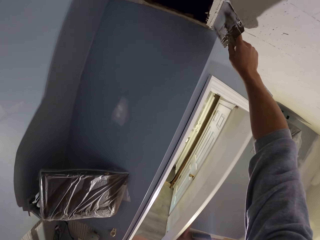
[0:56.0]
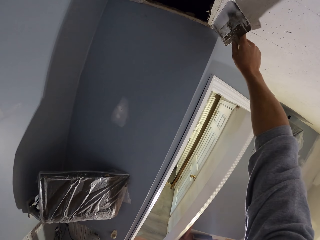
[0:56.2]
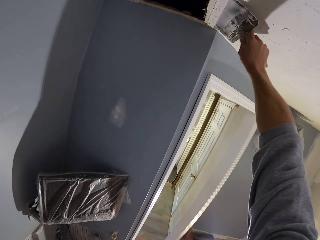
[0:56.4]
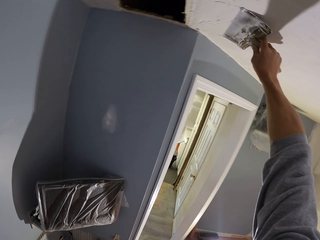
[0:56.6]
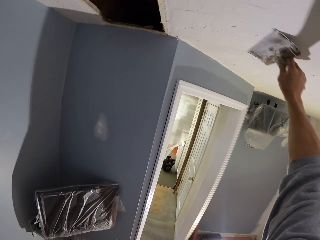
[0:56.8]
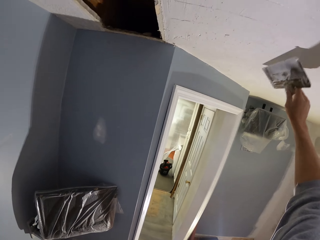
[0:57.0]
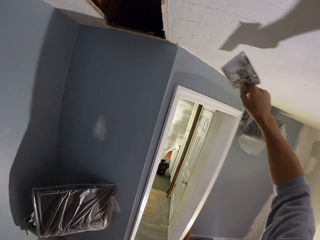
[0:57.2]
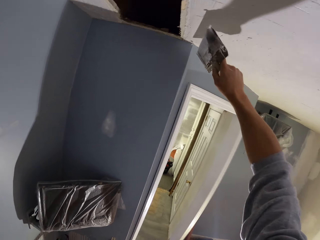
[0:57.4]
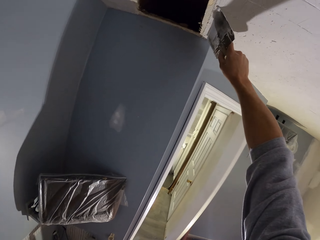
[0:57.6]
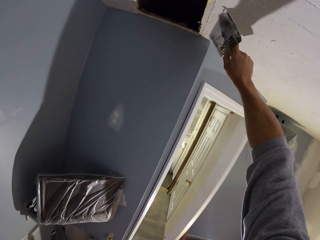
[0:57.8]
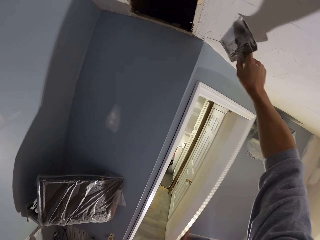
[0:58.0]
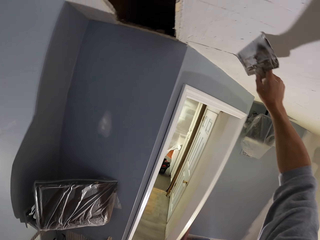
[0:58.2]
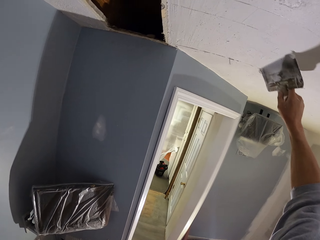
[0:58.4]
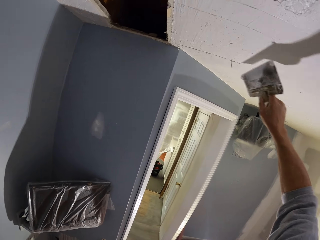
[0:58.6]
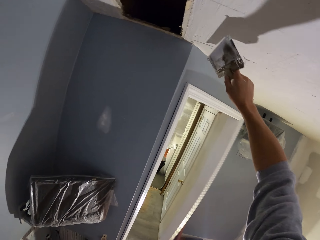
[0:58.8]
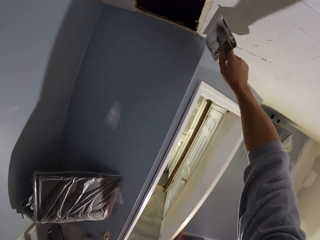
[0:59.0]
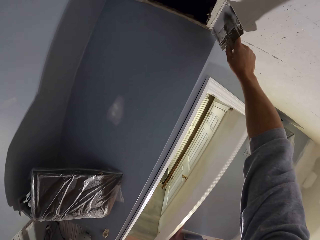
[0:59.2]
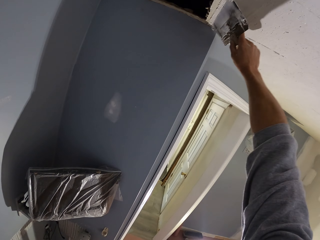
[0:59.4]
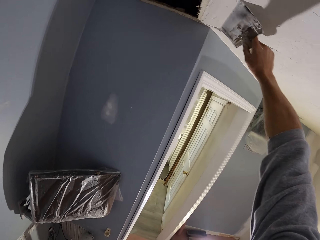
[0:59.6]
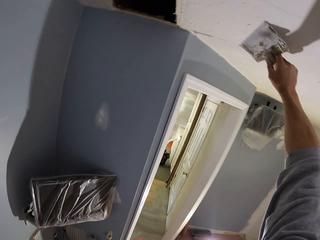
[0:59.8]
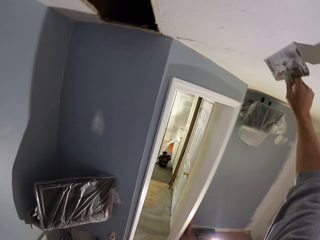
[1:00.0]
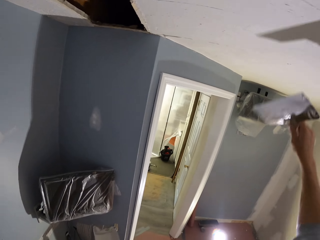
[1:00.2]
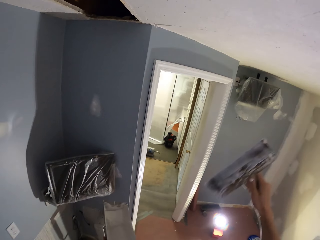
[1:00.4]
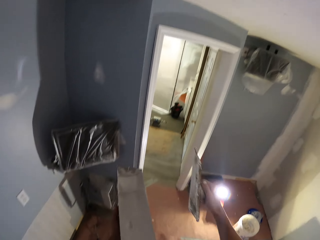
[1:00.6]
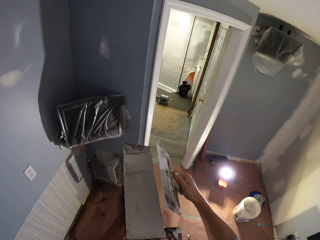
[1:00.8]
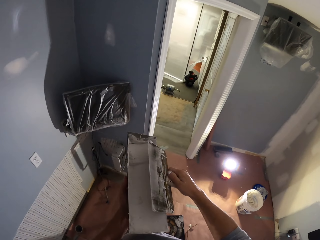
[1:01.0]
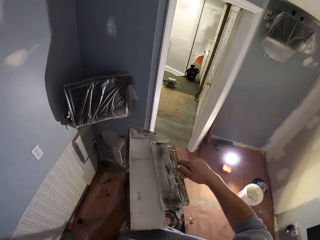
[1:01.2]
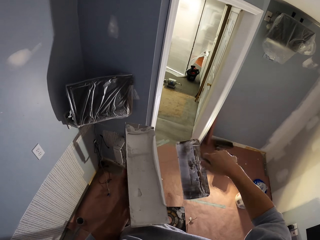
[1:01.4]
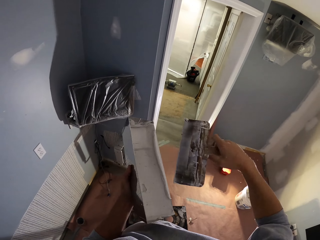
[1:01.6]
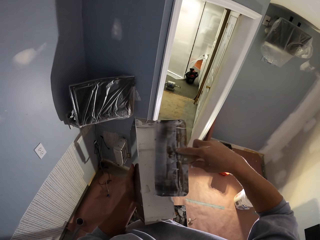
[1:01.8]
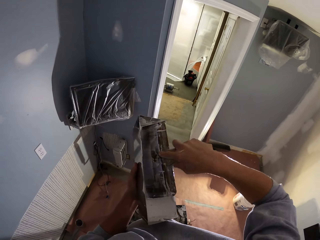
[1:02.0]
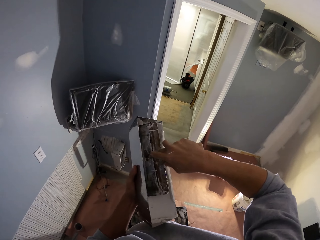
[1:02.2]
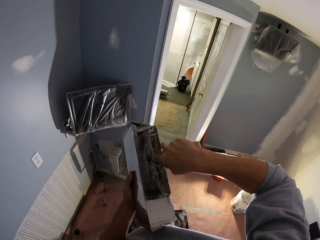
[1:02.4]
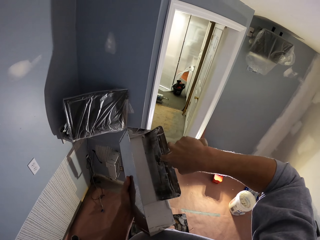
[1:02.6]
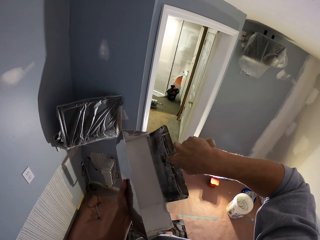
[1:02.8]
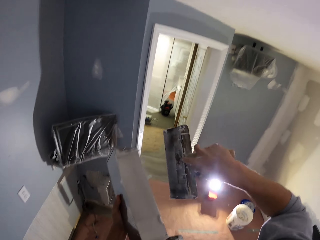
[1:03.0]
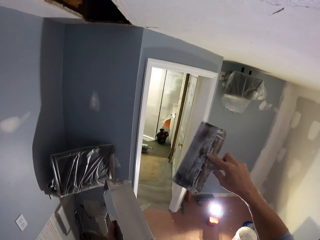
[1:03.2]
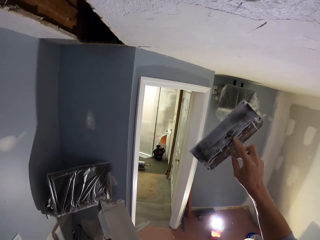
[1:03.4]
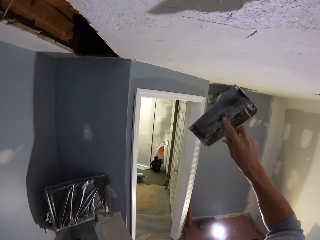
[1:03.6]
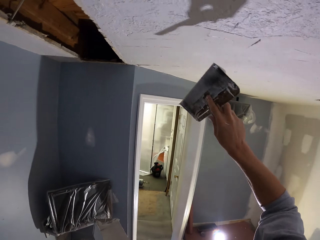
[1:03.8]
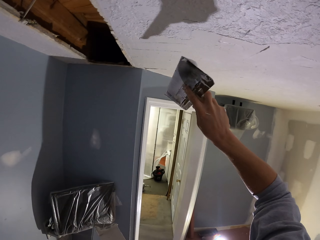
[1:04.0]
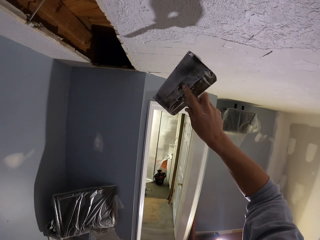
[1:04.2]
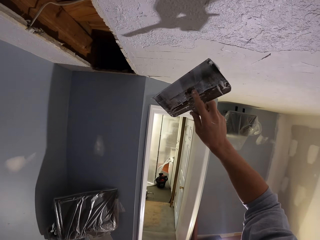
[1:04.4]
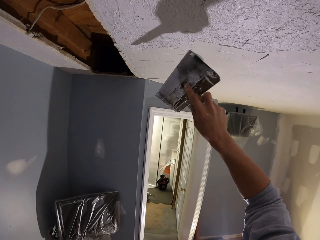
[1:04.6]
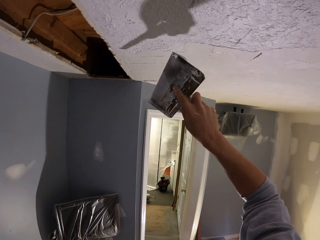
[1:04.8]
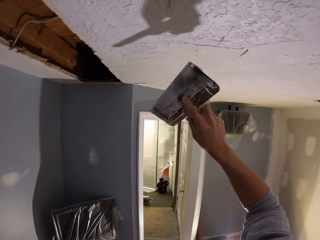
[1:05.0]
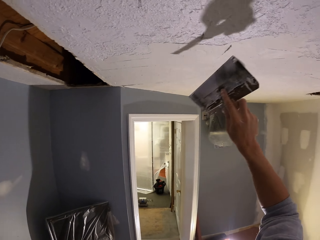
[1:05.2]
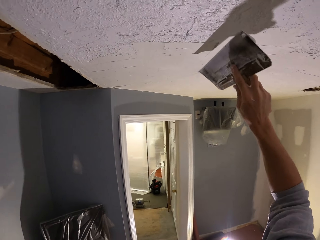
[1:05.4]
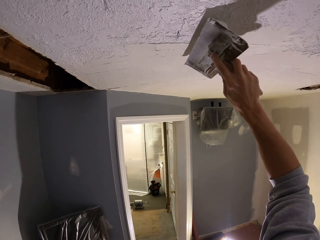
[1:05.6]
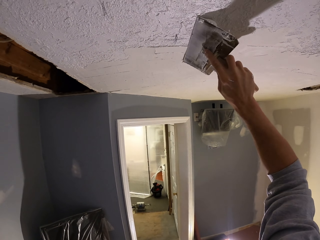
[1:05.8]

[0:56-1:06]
The camera wearer plasters reverse horizontally repeatedly. They pick the paint from the paint tray, remove plastering wall paint from the plaster tool and apply the paint.

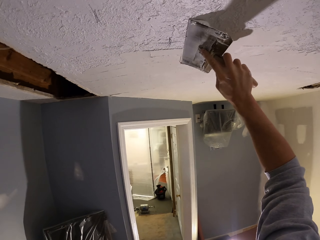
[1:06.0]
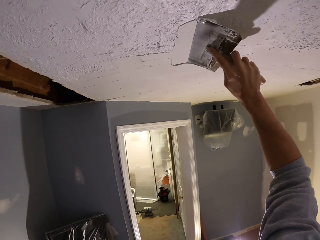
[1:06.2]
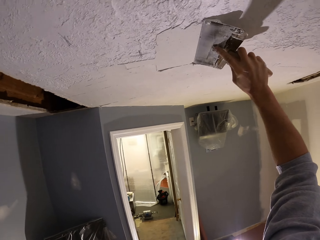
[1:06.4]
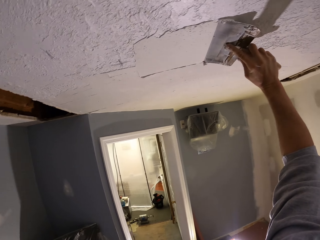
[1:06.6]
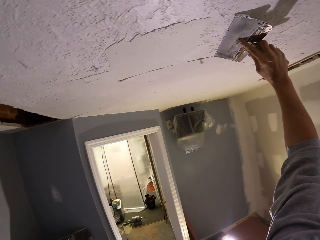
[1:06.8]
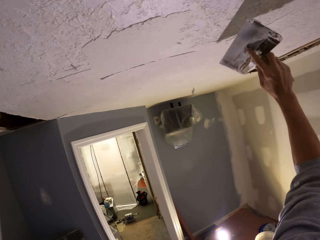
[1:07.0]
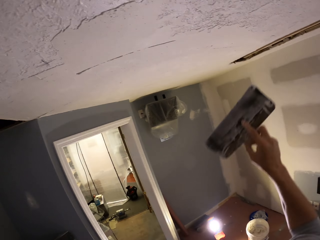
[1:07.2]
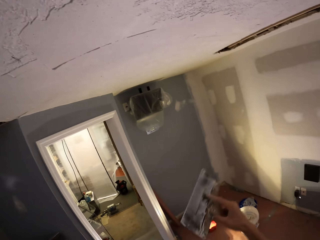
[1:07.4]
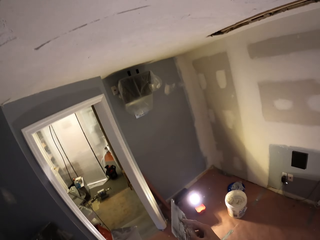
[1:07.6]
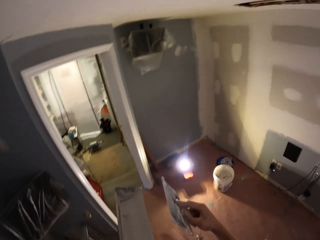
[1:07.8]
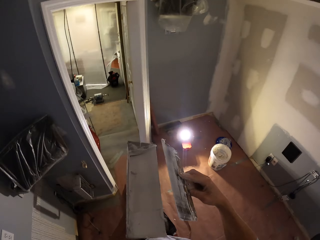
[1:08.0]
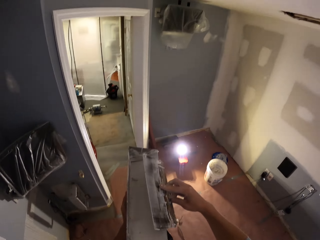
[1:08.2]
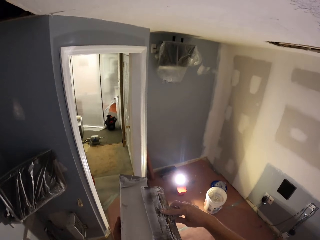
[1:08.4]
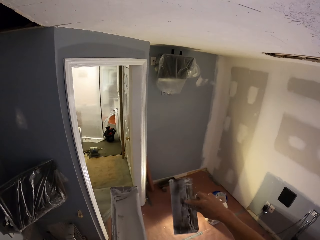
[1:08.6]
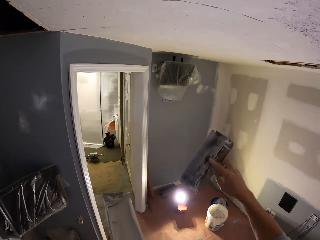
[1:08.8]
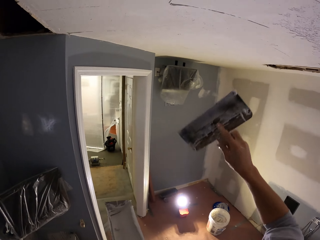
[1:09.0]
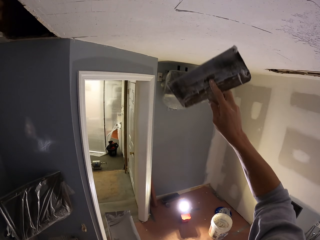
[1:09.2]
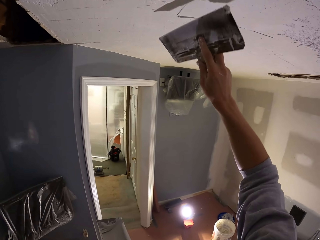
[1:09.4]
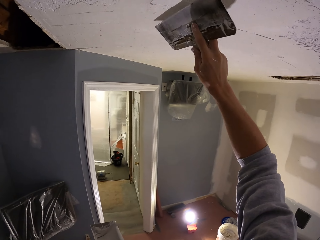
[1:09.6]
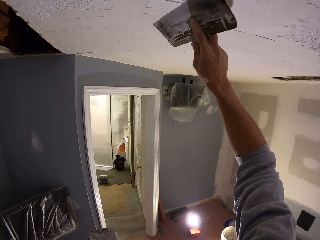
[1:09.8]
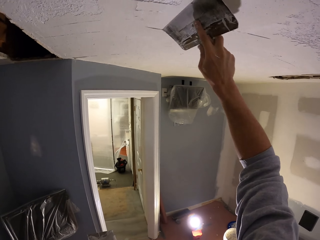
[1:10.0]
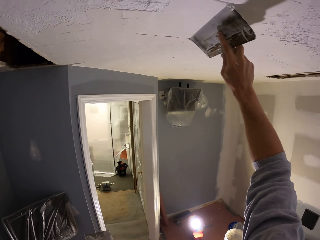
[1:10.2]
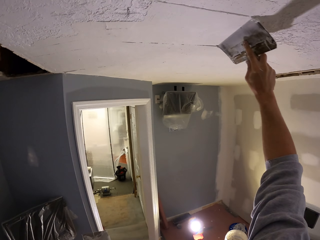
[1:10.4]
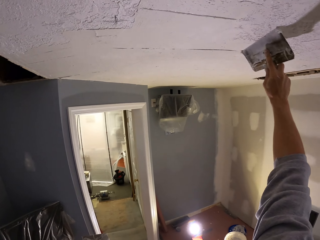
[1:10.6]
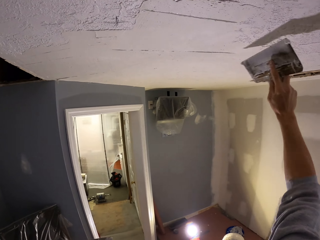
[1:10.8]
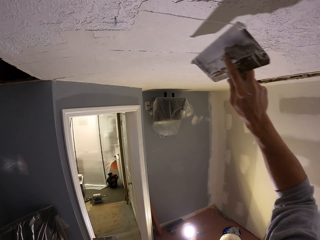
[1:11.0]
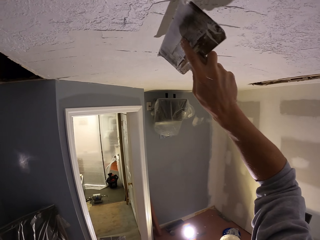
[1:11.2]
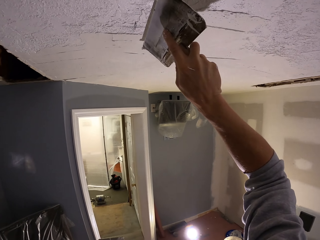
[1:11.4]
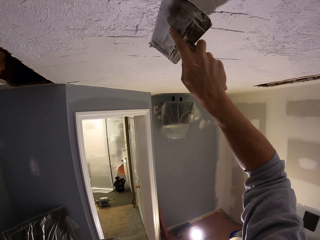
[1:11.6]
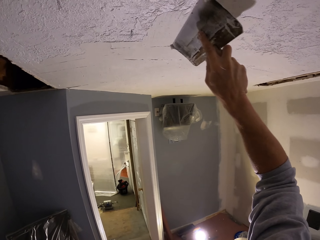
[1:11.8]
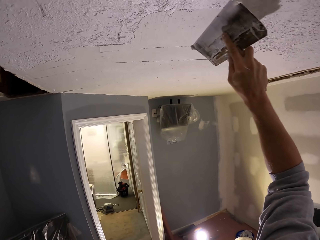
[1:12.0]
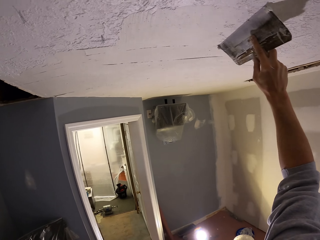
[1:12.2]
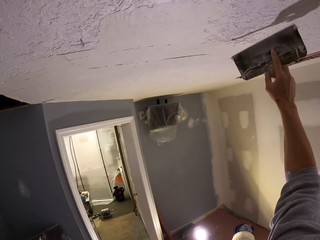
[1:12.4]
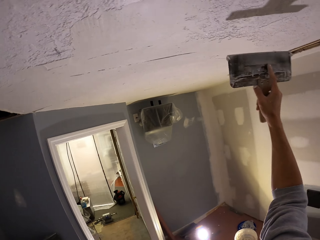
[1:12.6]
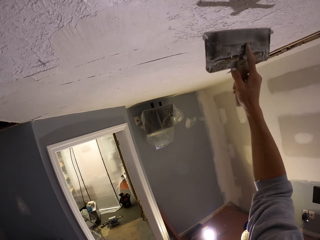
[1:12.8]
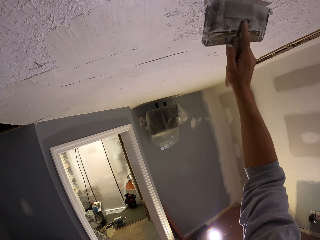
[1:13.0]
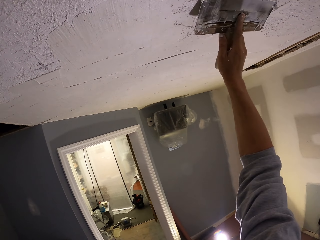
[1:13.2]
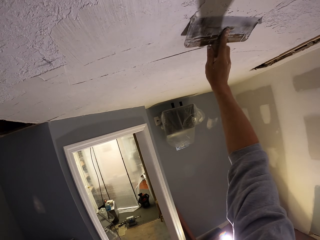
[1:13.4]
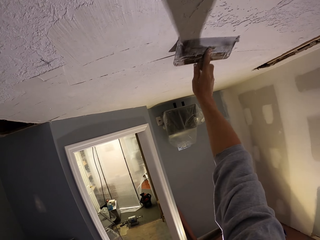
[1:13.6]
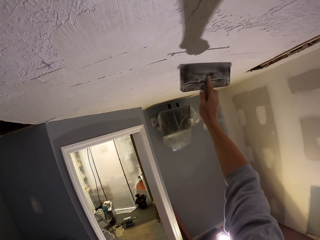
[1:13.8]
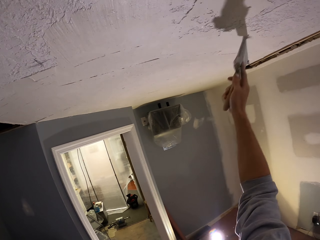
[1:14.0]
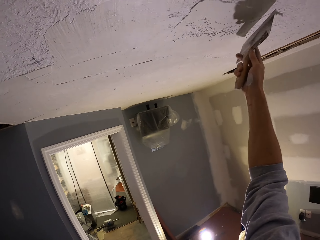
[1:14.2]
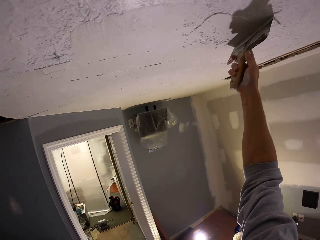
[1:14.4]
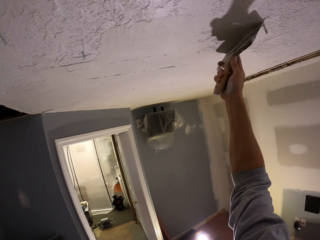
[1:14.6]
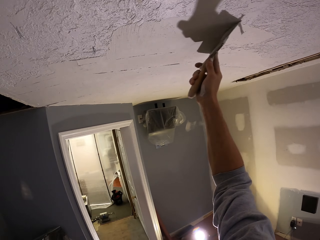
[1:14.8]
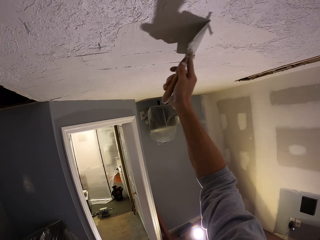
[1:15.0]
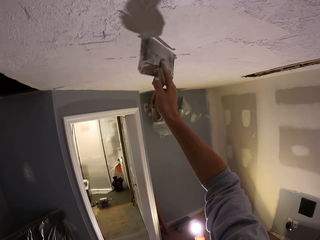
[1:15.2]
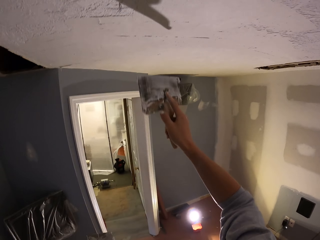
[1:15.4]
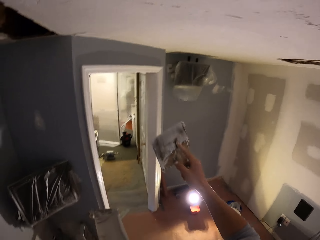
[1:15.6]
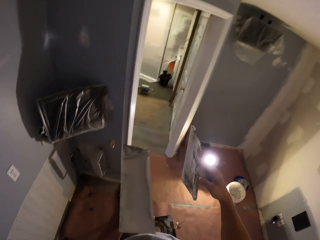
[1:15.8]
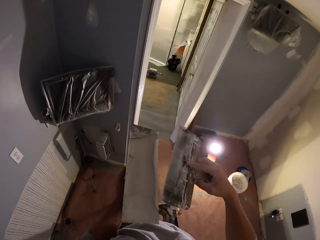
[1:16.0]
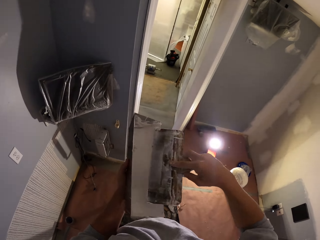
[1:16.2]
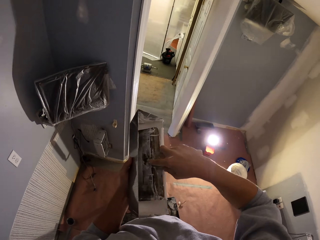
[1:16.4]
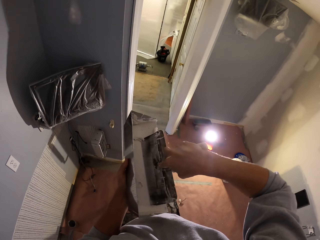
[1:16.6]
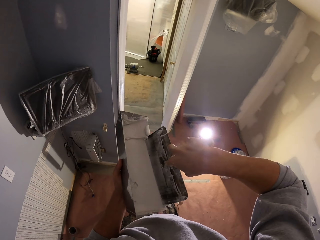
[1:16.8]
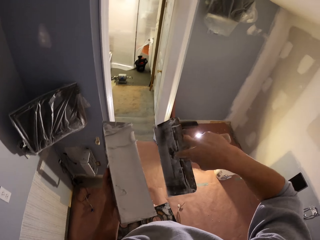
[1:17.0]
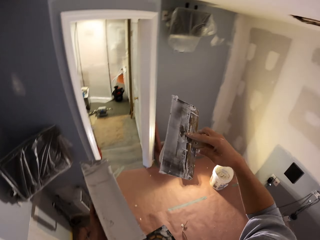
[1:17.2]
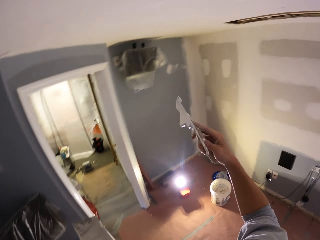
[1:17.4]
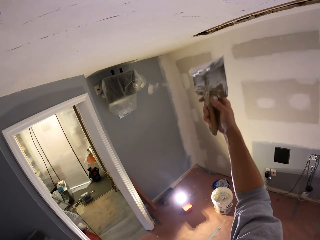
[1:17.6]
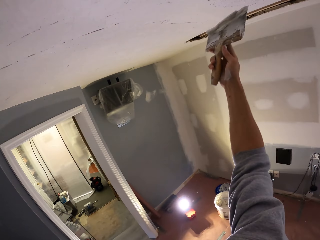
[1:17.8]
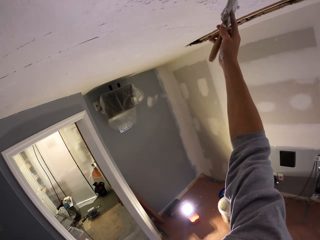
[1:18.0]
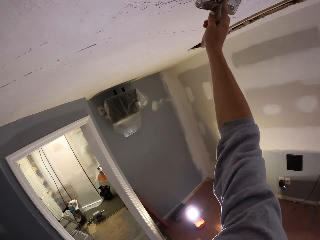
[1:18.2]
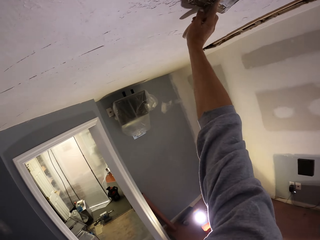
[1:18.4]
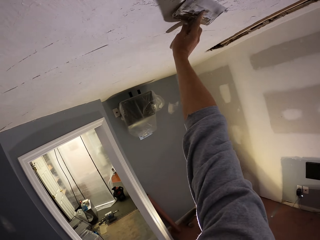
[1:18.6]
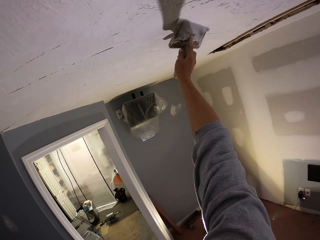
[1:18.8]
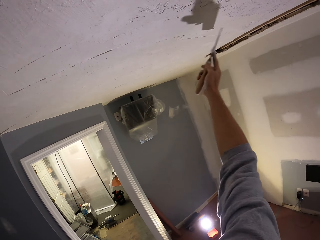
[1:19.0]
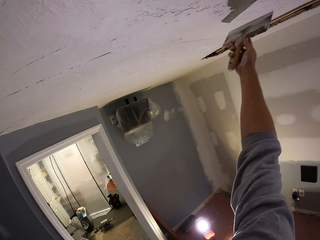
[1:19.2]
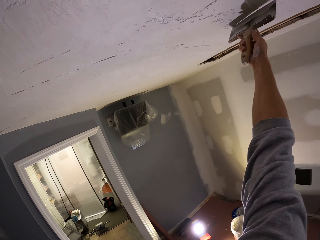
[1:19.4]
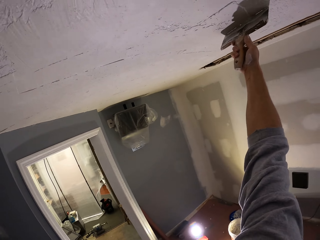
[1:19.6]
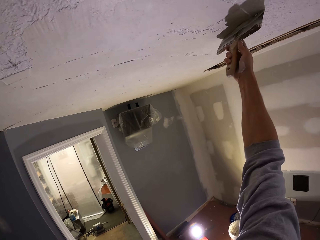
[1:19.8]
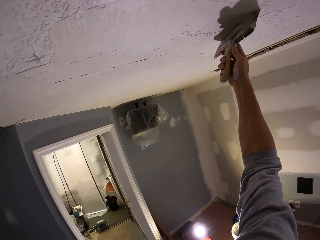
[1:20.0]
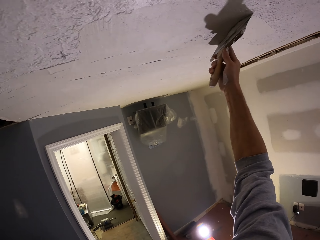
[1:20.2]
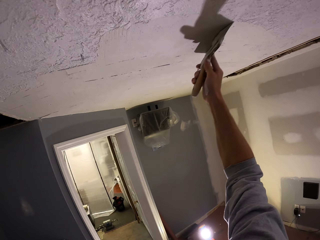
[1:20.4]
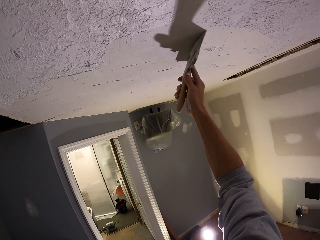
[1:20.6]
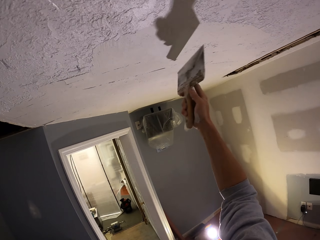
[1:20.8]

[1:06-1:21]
The camera wearer plasters reverse horizontally. They pick the paint from the paint tray, reduce plastering wall paint from the plaster tool and apply the paint on the wall. They plaster reverse horizontally. They plaster reverse horizontally again. They plaster vertically and plaster horizontally. They pick the paint from the paint tray and apply the paint on the wall.
